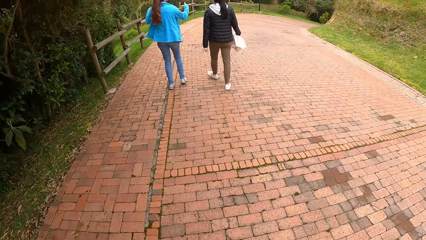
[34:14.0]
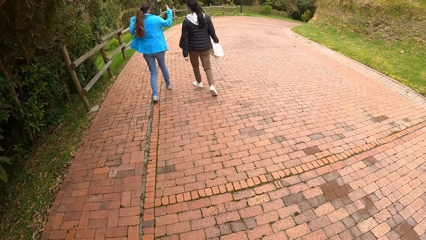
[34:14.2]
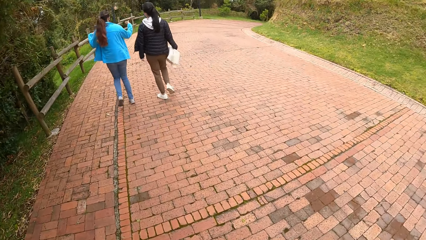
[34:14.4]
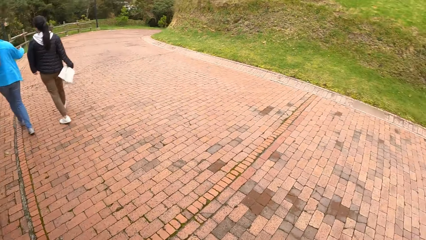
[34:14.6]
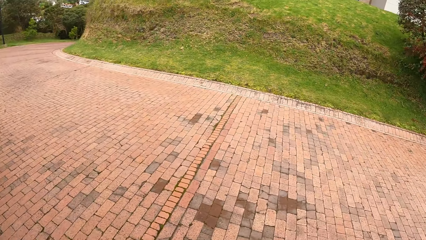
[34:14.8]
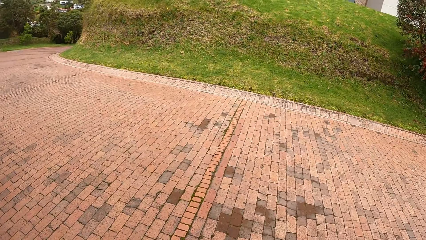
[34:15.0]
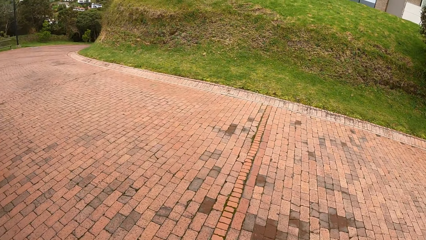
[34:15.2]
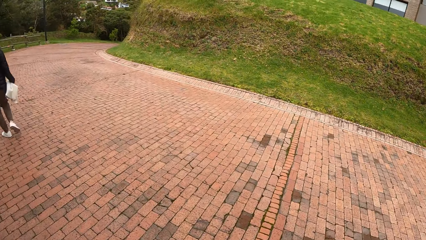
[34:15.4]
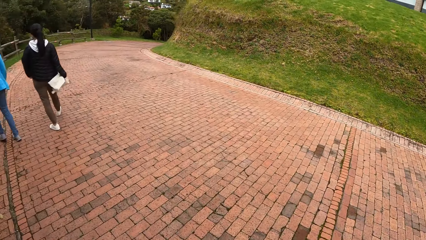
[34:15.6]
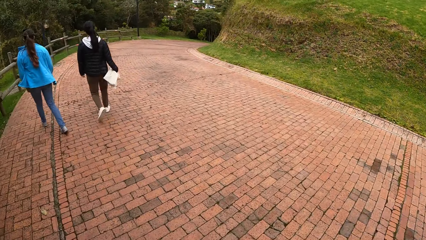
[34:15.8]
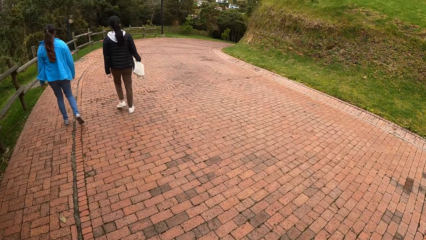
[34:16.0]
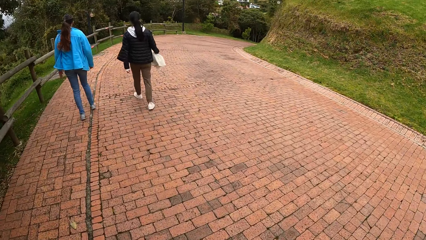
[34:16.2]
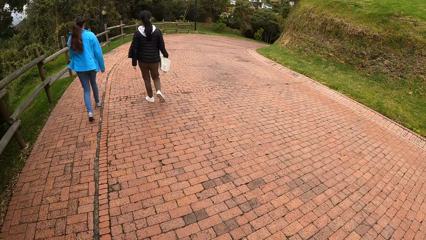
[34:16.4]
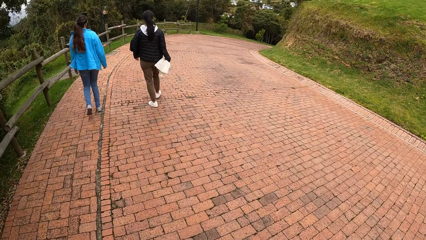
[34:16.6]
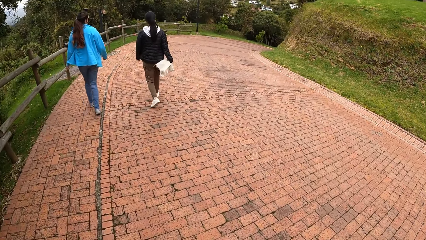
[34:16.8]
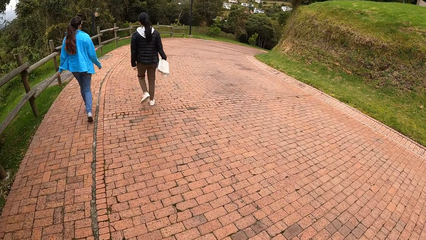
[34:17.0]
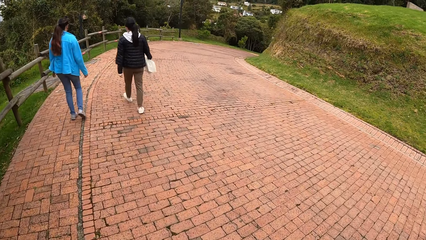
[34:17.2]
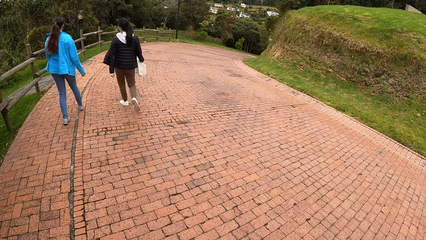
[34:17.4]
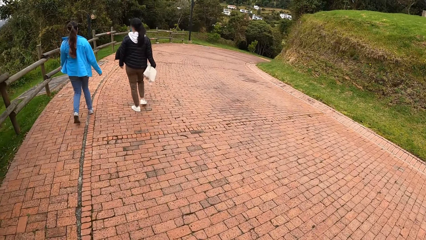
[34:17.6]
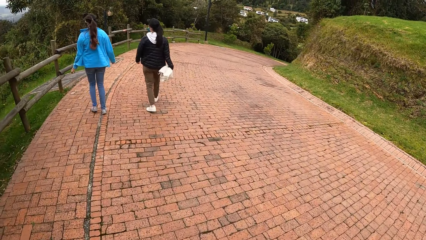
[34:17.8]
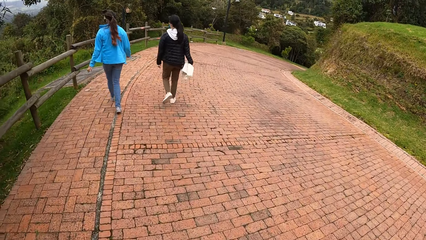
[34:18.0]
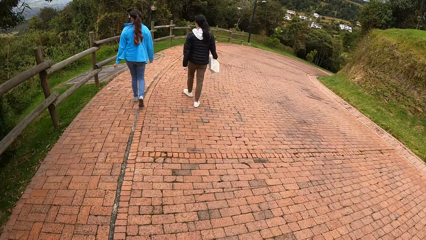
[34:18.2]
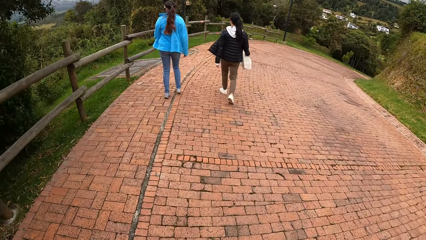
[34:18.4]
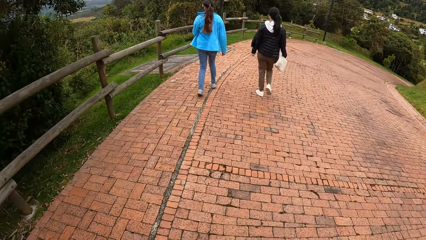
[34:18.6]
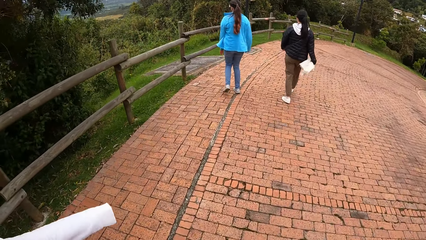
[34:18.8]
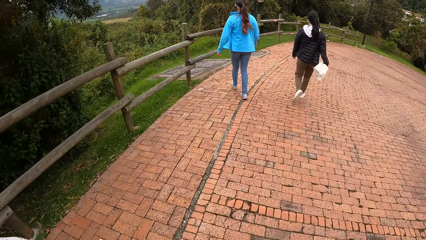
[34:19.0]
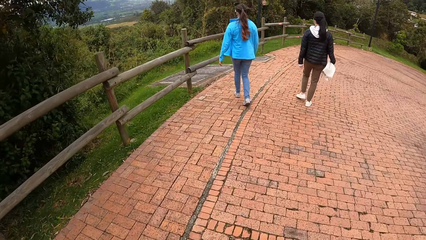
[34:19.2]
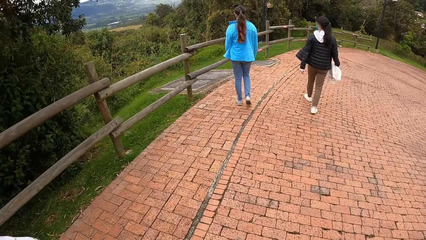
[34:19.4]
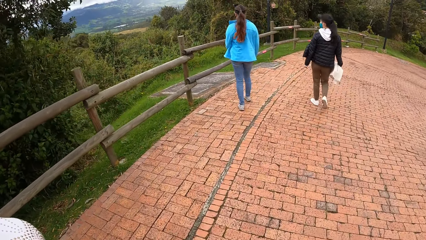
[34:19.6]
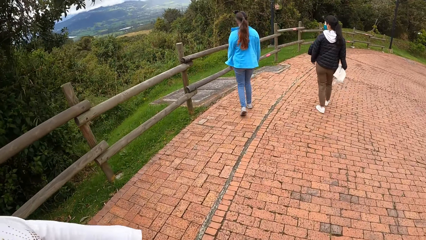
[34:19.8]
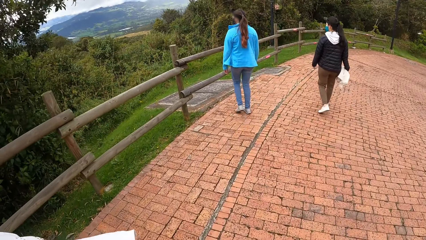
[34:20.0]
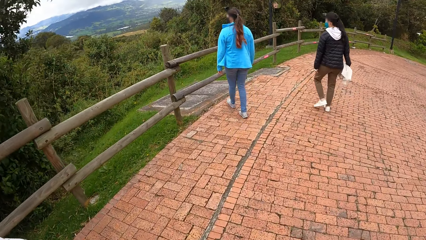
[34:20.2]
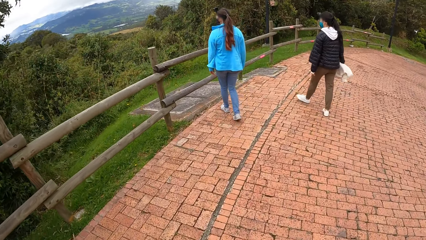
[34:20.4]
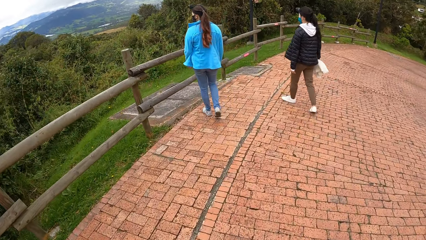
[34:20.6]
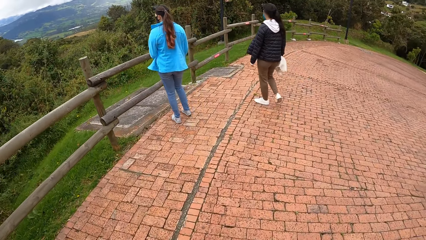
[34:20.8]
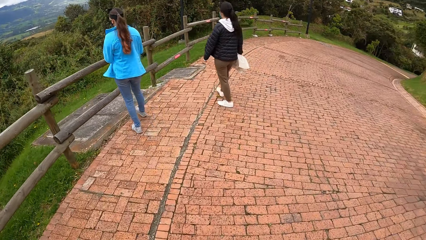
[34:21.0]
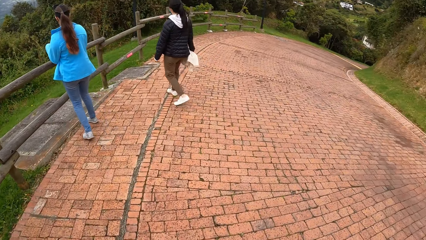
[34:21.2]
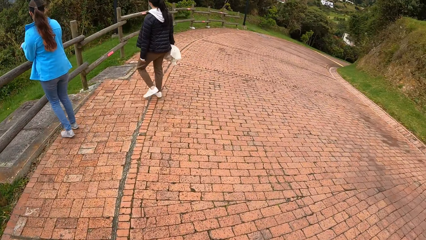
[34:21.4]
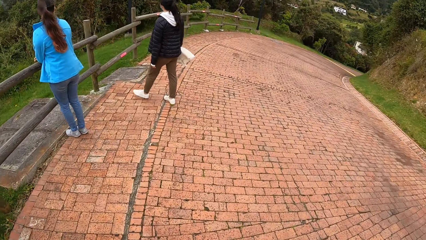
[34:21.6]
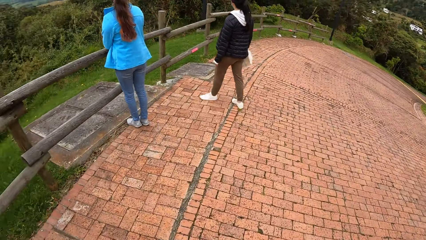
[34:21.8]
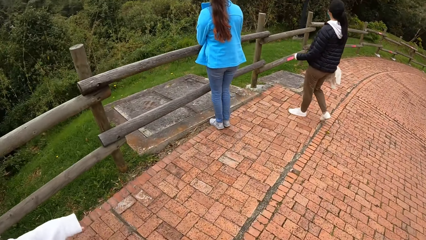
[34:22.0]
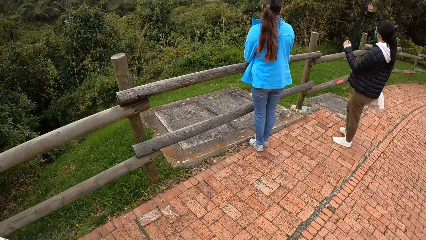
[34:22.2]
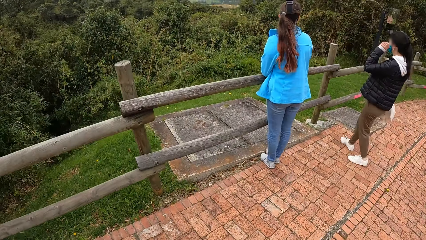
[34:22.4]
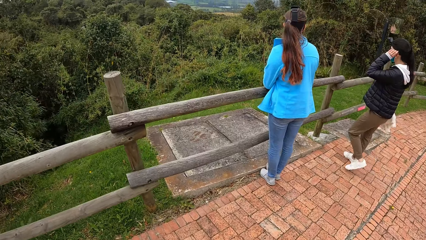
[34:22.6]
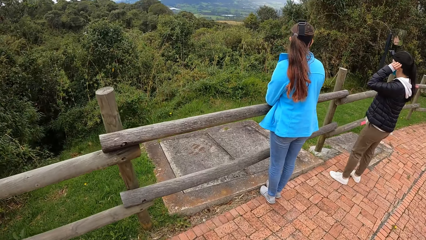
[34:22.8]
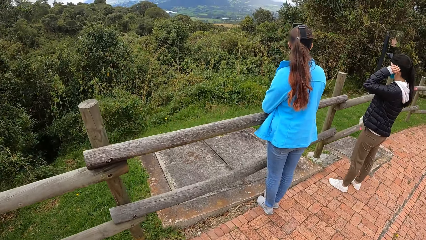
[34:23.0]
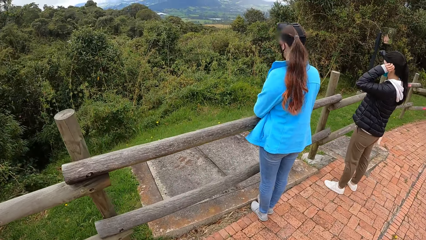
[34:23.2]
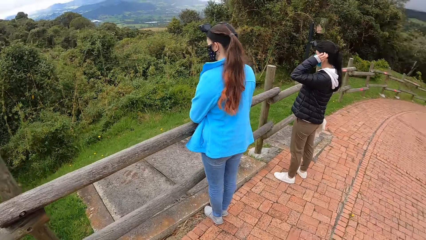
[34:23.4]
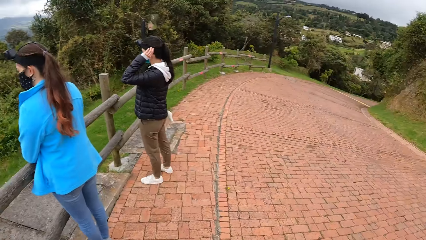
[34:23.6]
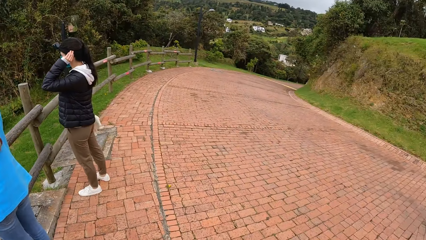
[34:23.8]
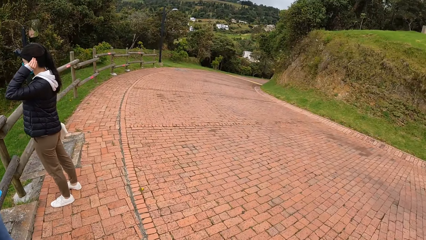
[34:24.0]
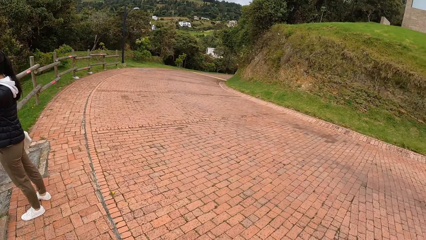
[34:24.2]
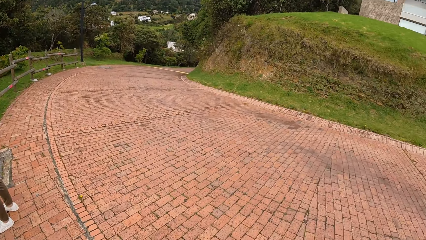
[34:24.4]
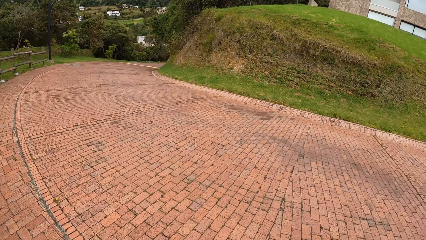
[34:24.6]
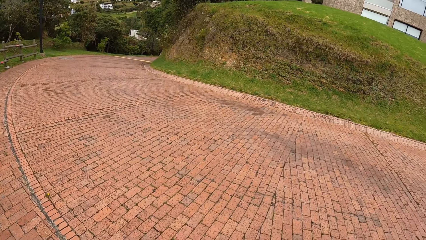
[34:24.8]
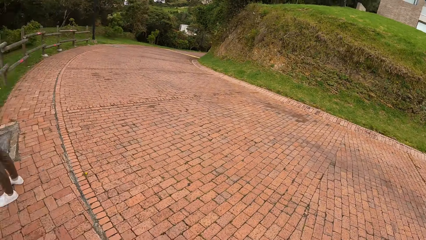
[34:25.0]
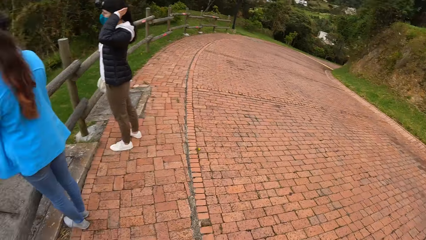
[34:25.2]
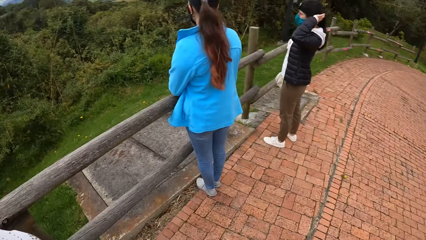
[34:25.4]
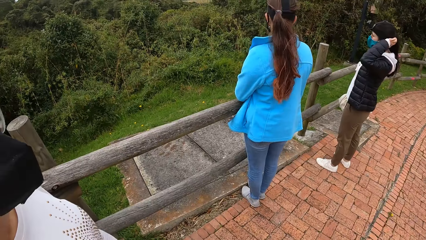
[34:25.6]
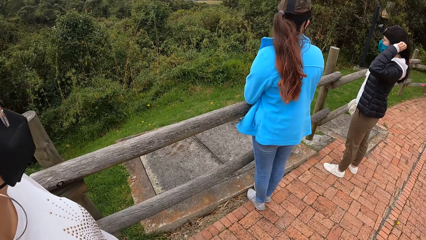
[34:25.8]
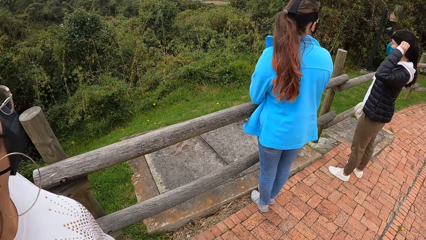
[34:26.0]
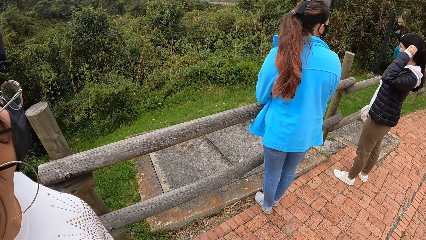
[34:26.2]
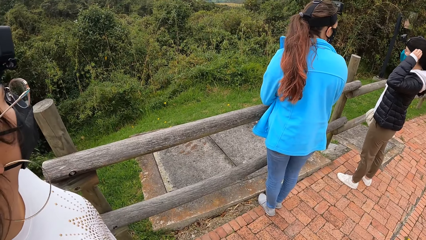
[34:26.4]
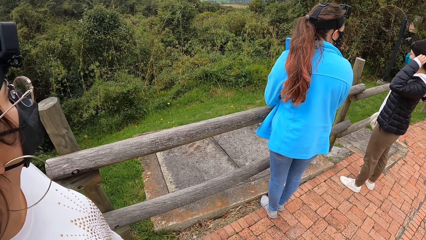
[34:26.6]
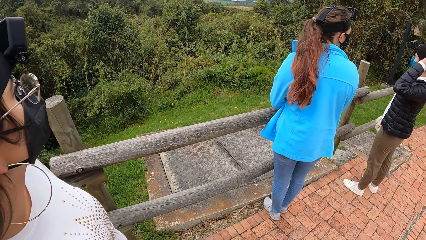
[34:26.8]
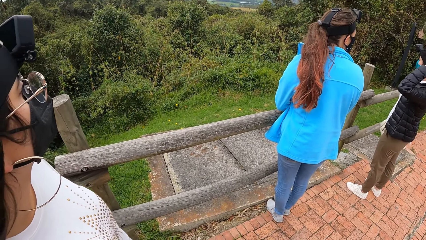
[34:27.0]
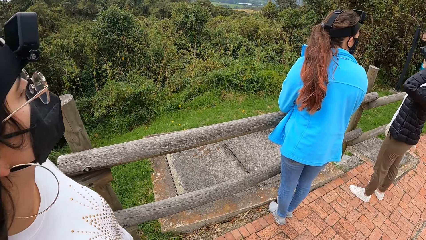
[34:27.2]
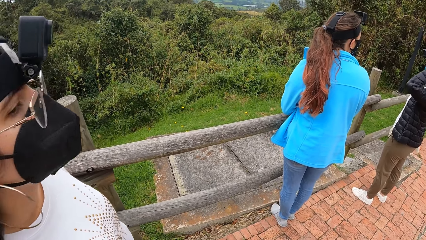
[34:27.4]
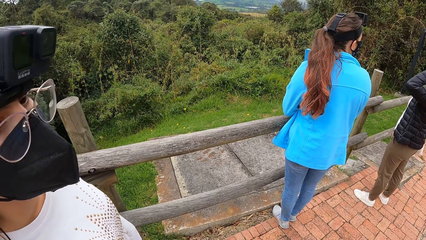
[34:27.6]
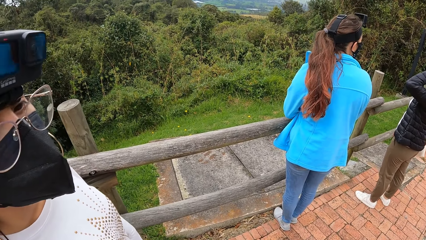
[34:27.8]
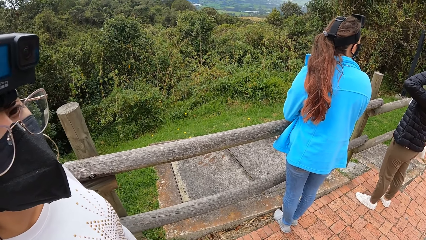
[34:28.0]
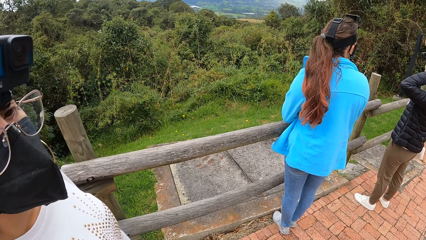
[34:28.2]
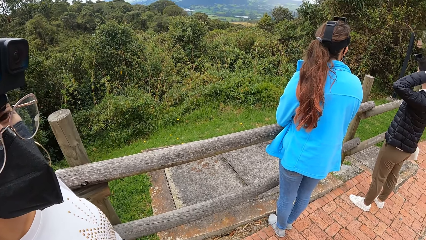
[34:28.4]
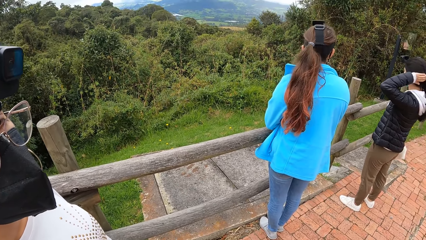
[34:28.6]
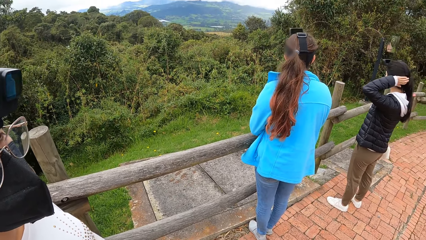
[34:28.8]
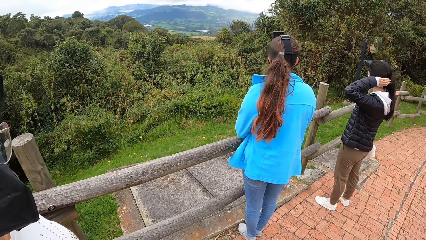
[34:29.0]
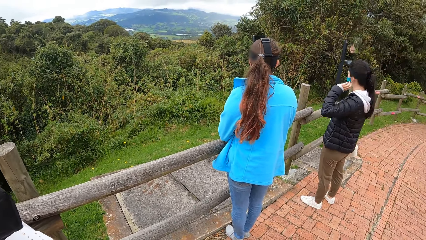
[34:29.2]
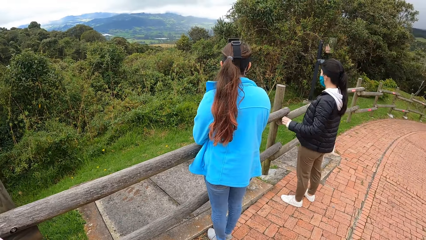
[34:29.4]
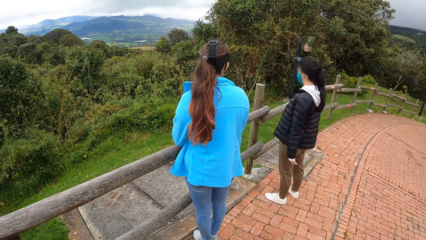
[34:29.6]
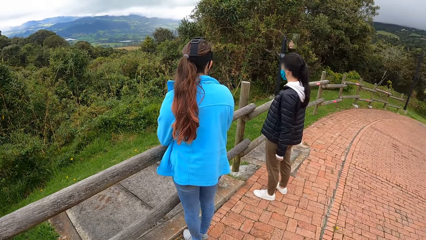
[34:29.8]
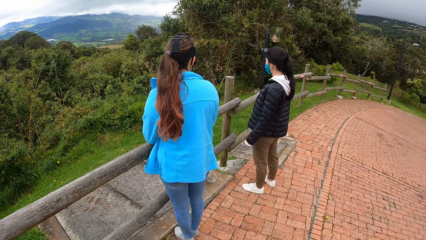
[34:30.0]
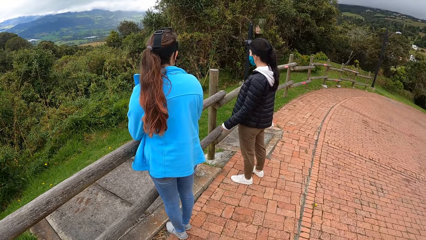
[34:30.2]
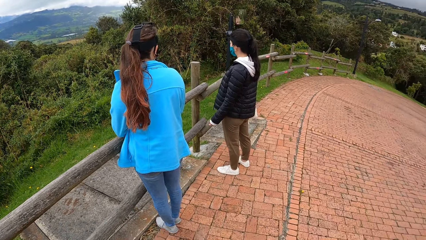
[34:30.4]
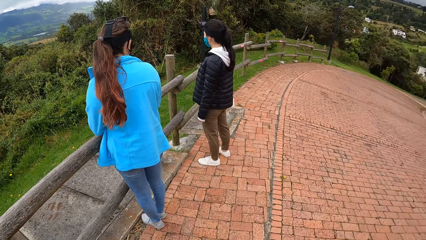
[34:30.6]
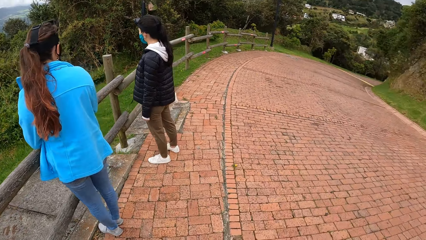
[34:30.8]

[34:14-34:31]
A woman interacts with another woman. A lady stands near a wood fence. Another lady adjusts the camera. The camera wearer looks around. A third lady stands near the camera wearer. The camera wearer interacts with a third woman.
